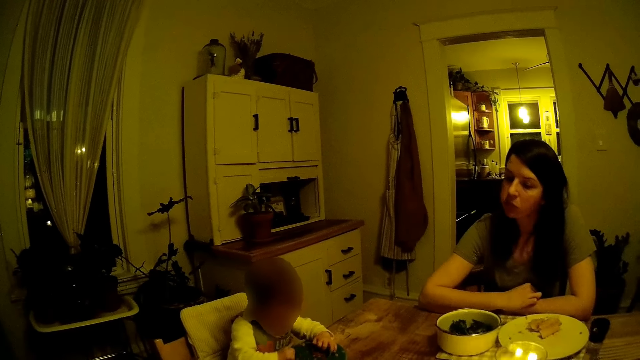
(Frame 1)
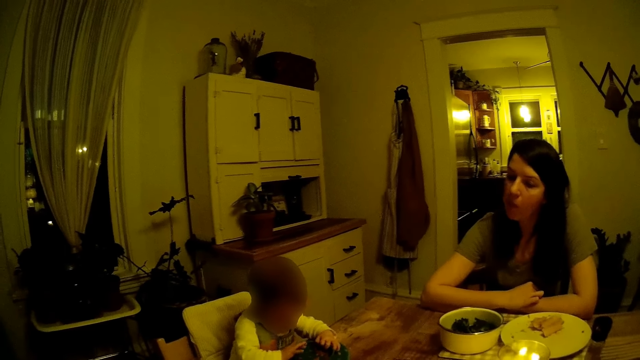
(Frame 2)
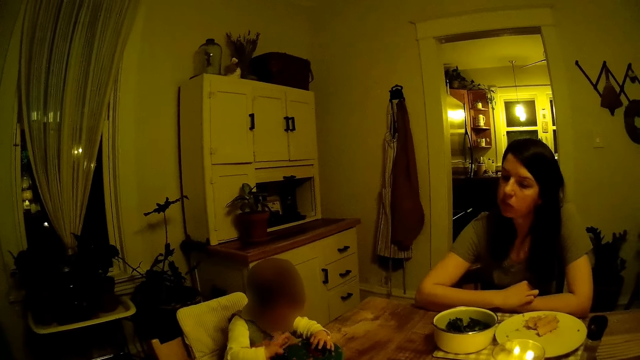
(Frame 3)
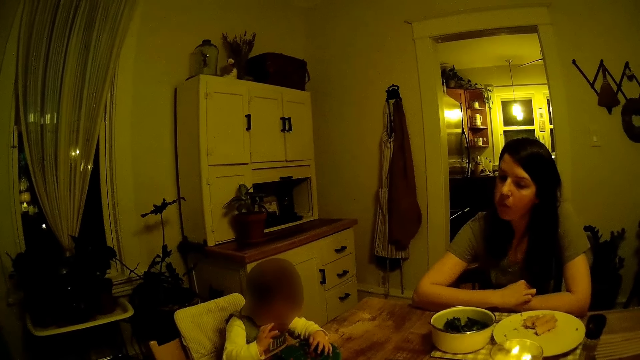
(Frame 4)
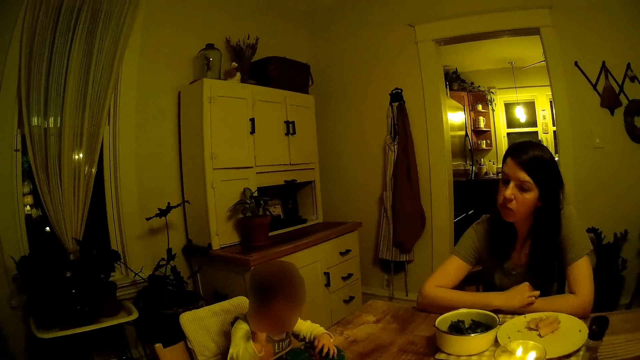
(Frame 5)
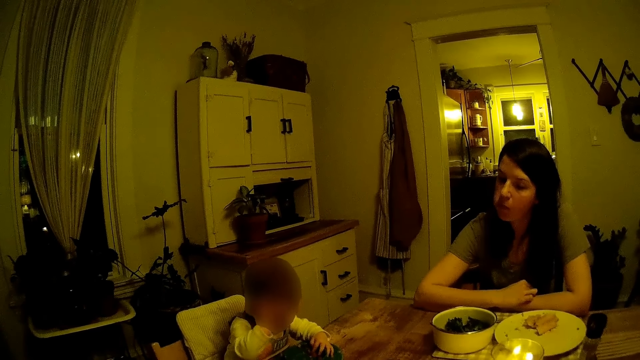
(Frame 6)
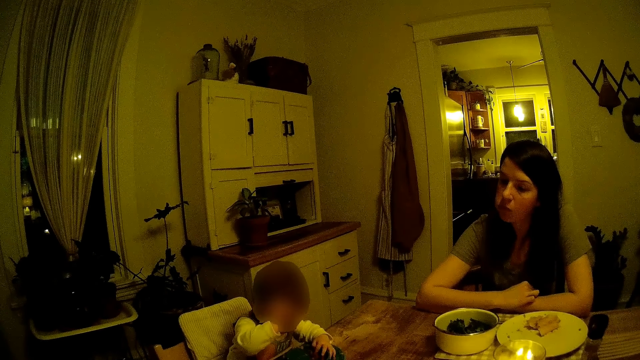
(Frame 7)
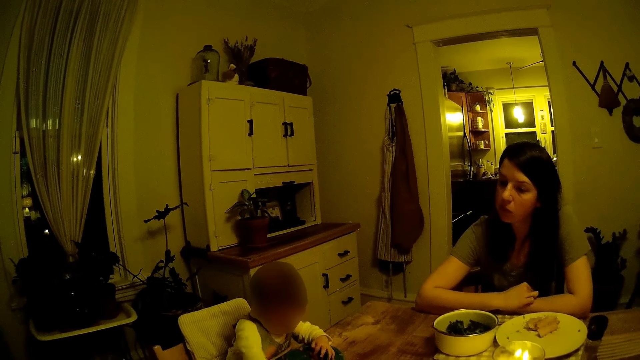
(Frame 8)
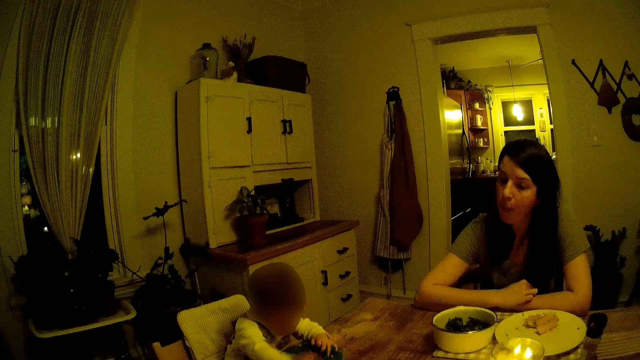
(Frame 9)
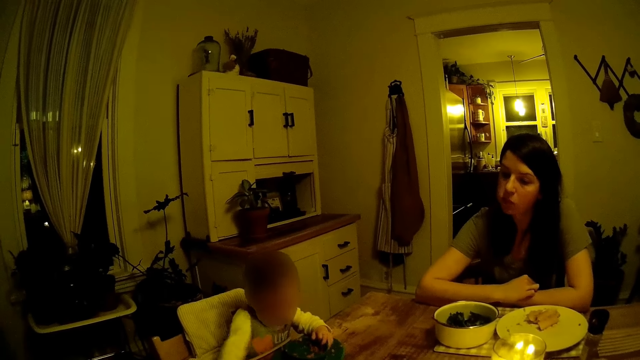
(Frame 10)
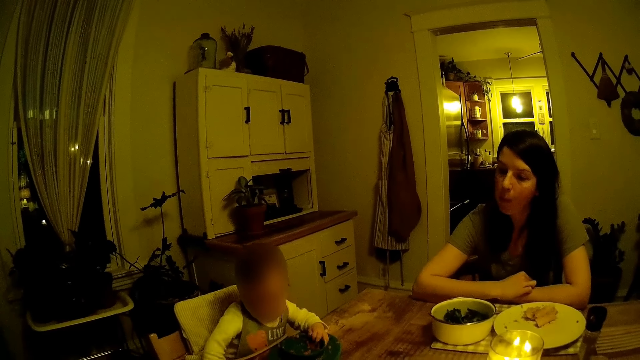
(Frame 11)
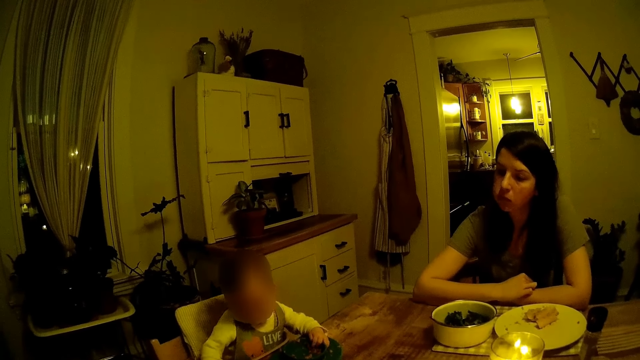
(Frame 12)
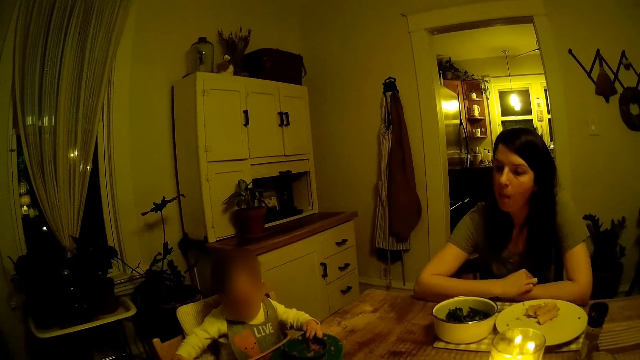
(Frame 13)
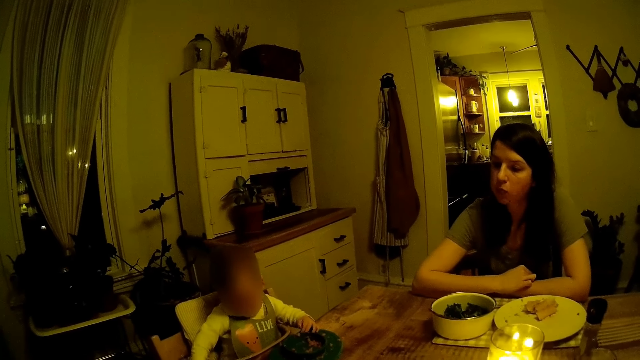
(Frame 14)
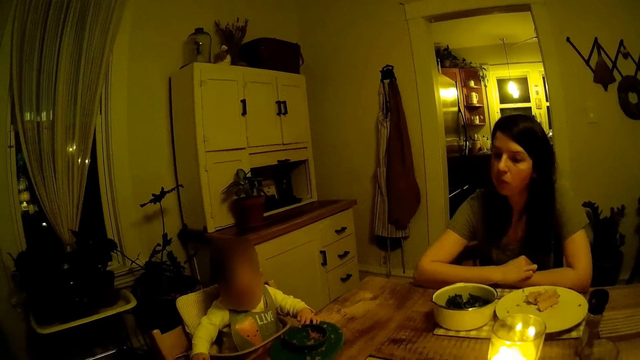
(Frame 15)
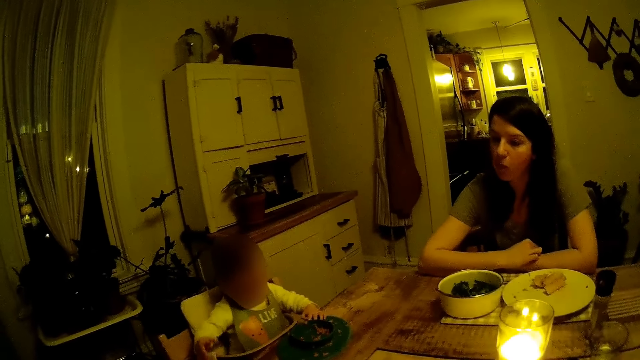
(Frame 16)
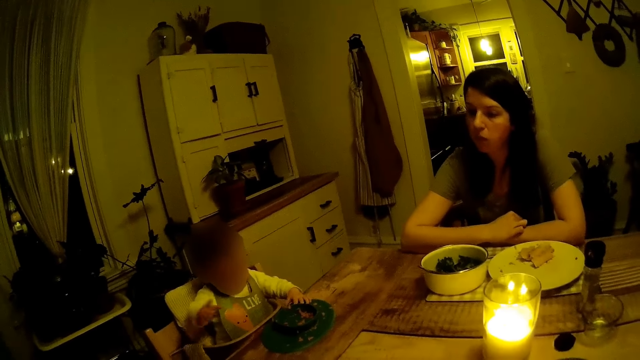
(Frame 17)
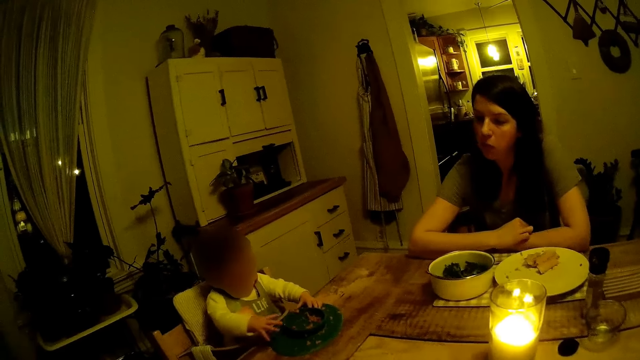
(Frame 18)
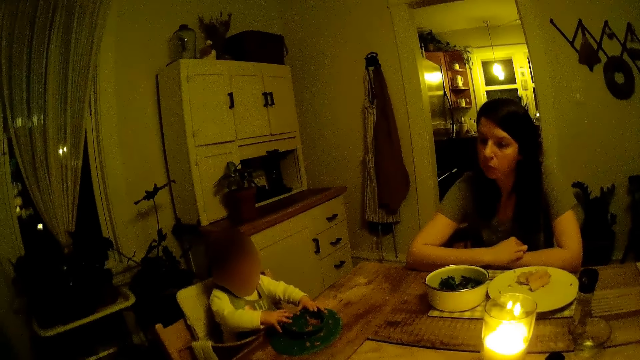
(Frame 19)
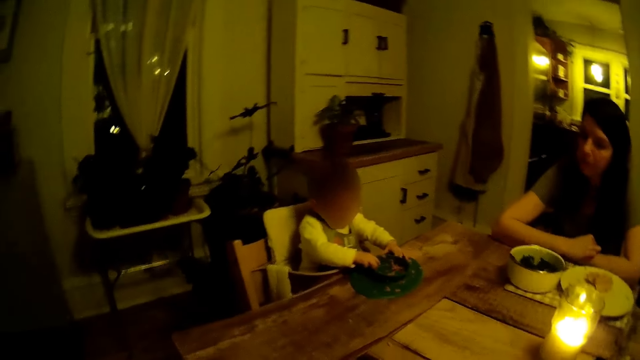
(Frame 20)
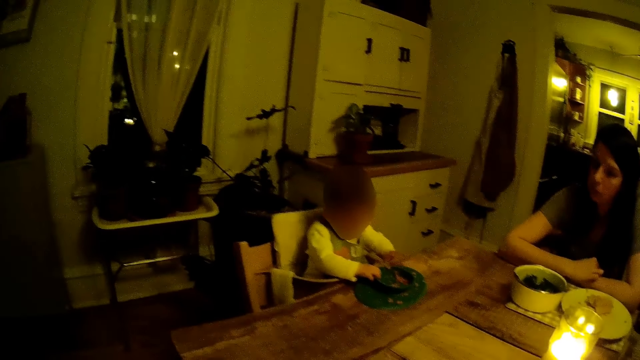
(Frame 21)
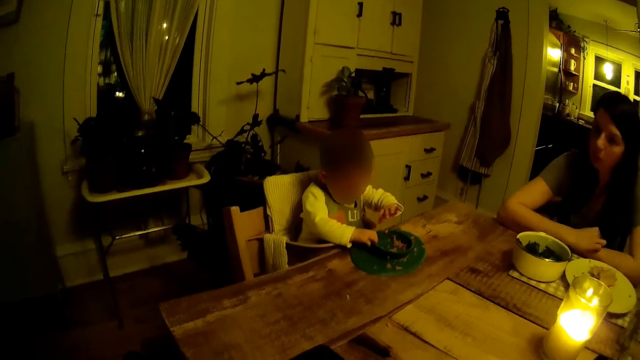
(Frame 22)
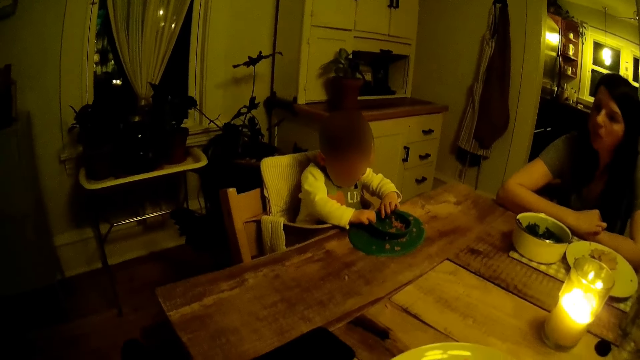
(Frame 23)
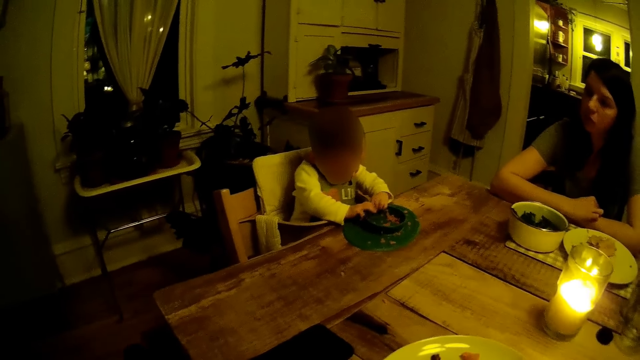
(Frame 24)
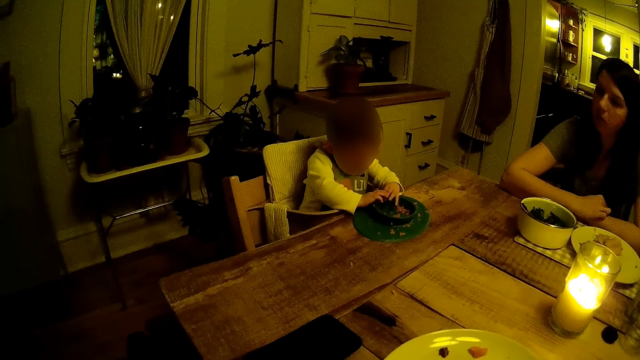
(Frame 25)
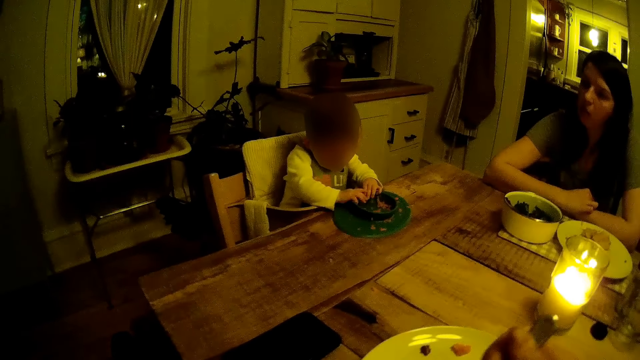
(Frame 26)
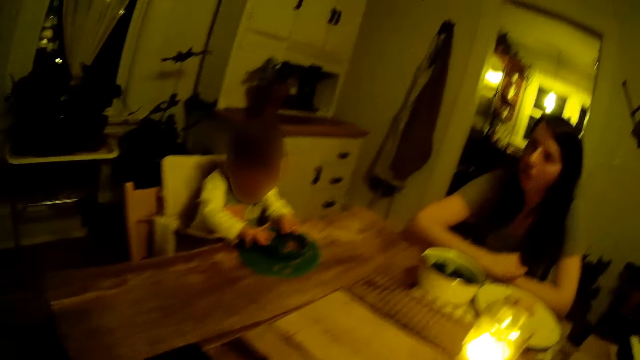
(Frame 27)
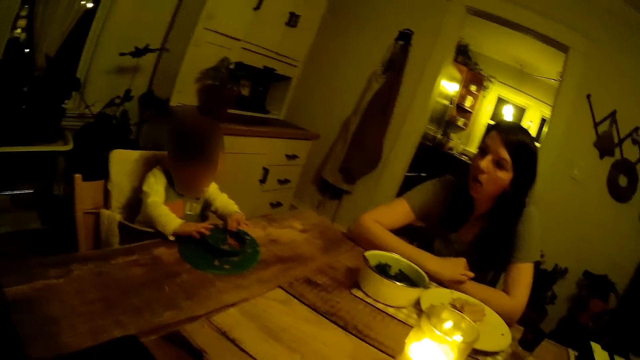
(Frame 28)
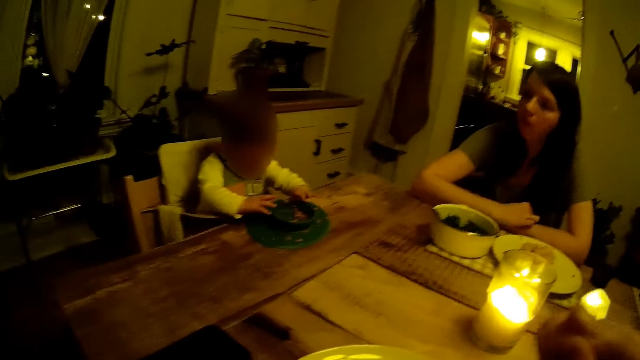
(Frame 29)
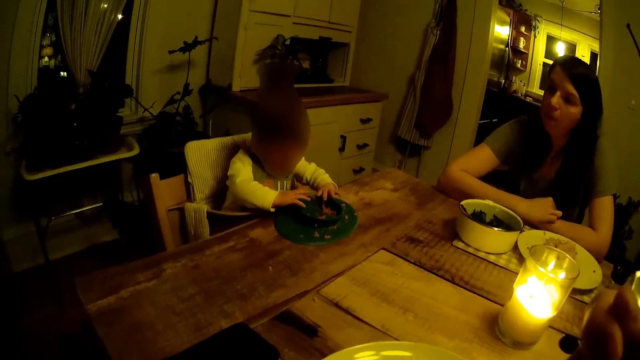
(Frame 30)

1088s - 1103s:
The toddler touches the plate on the table with both hands. The camera wearer eats food from a plate with a fork in his right hand.

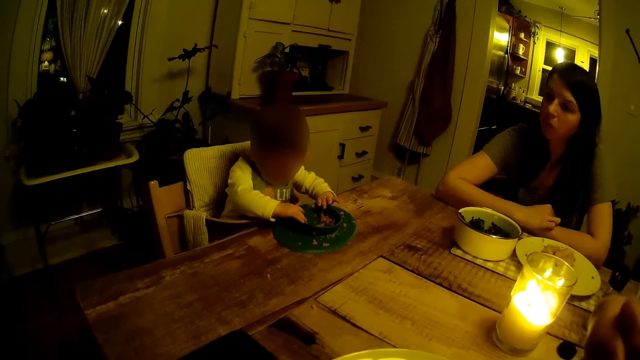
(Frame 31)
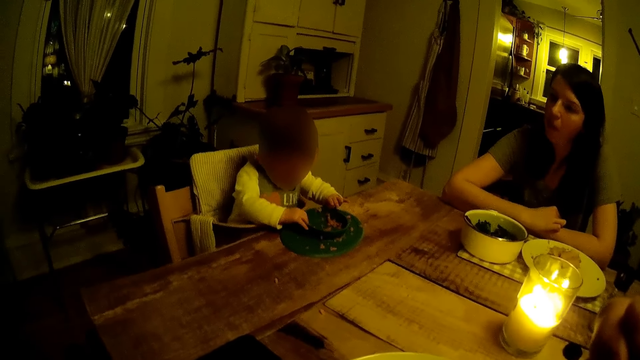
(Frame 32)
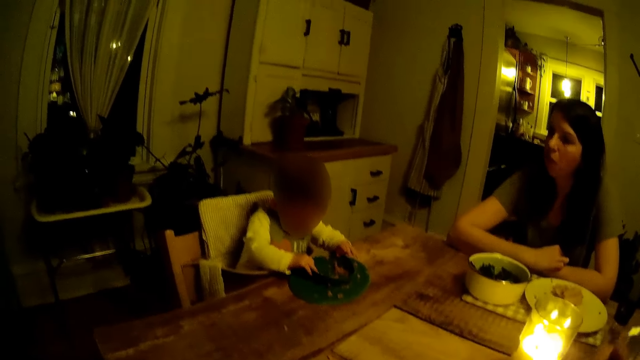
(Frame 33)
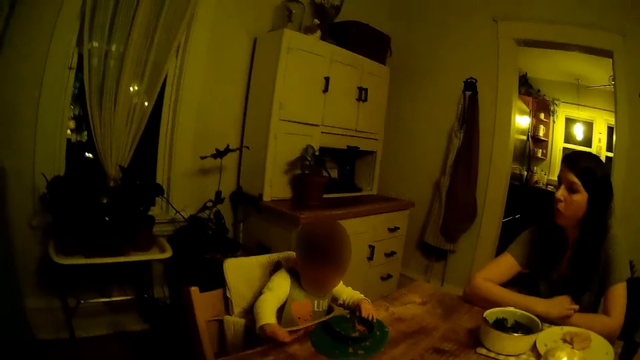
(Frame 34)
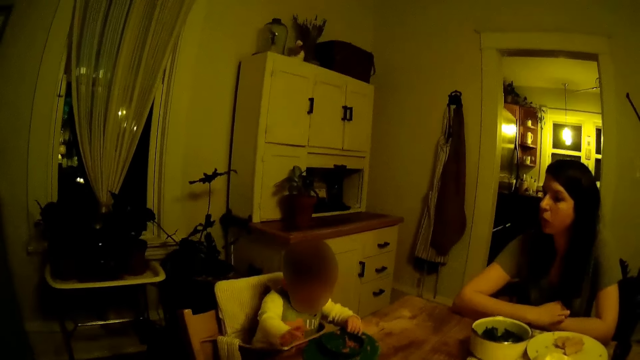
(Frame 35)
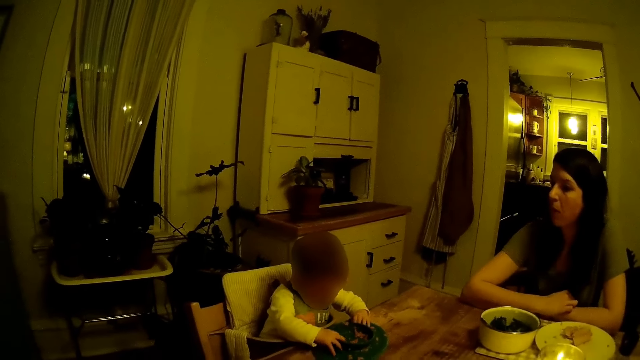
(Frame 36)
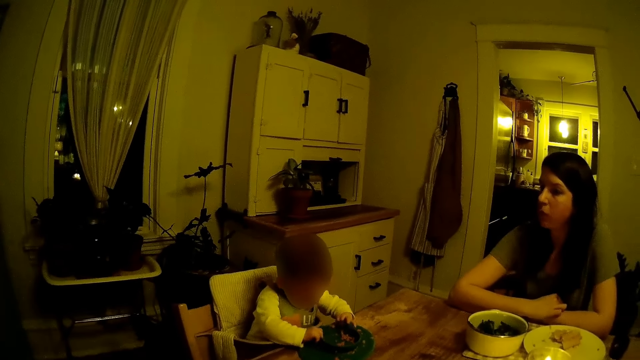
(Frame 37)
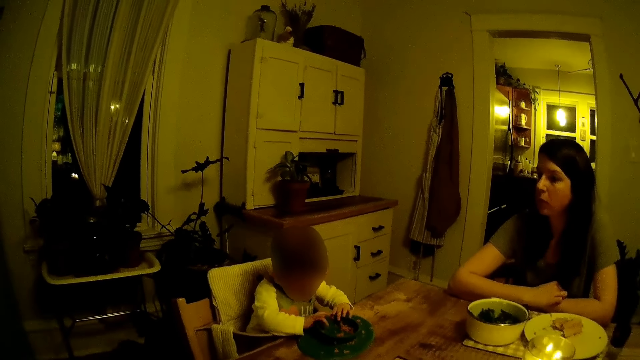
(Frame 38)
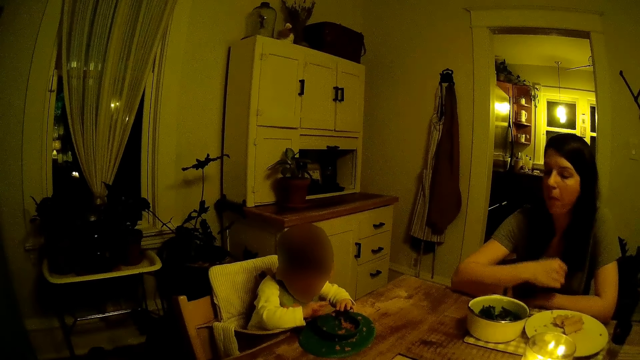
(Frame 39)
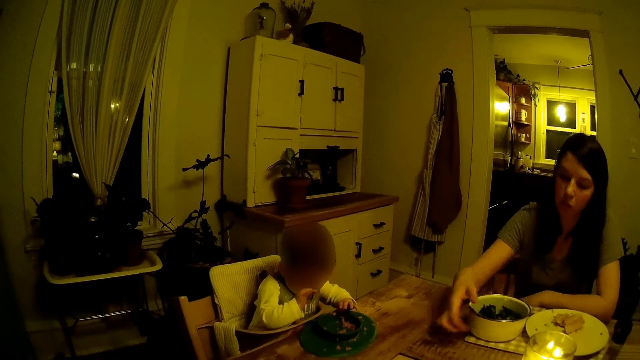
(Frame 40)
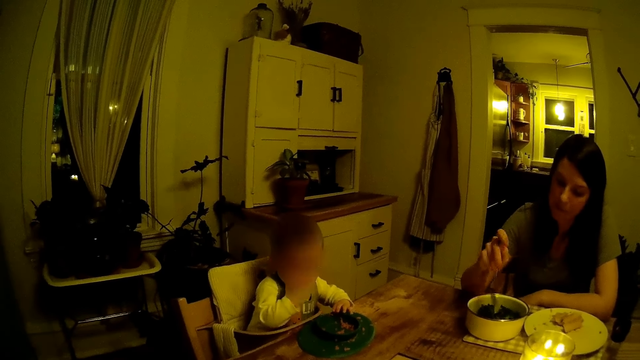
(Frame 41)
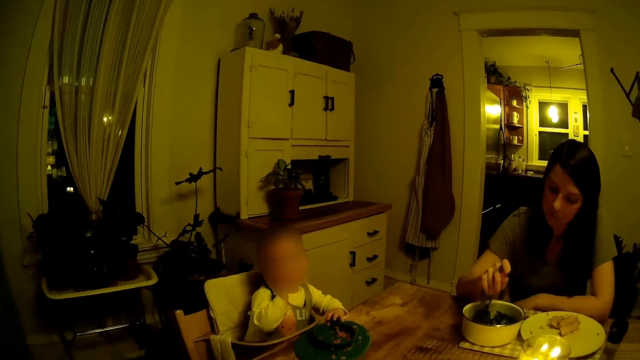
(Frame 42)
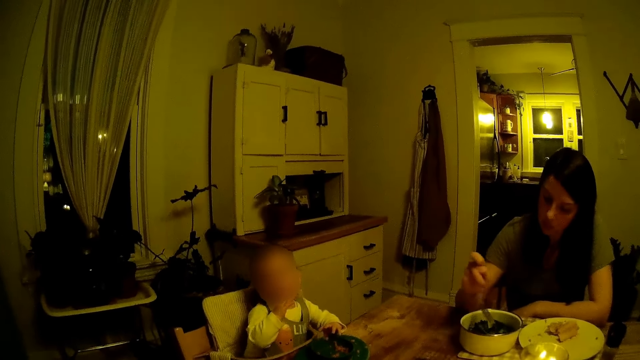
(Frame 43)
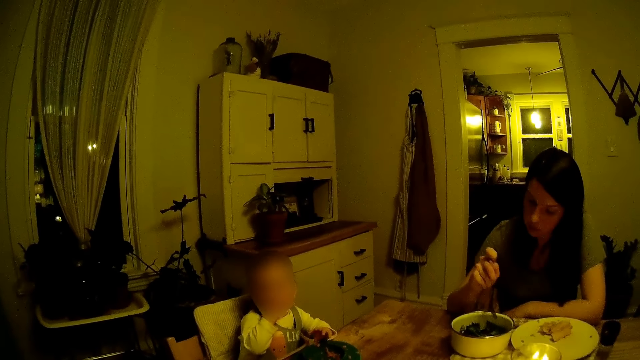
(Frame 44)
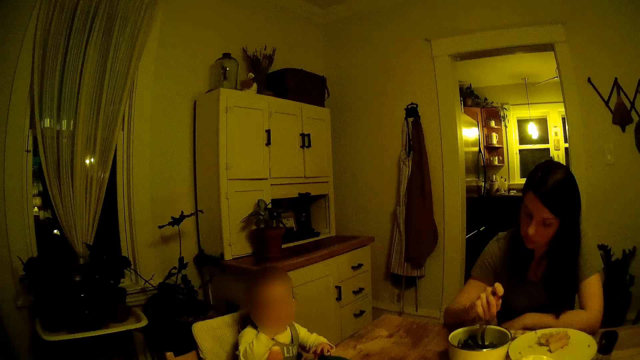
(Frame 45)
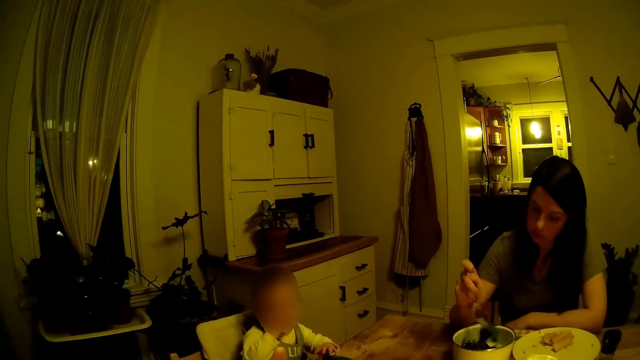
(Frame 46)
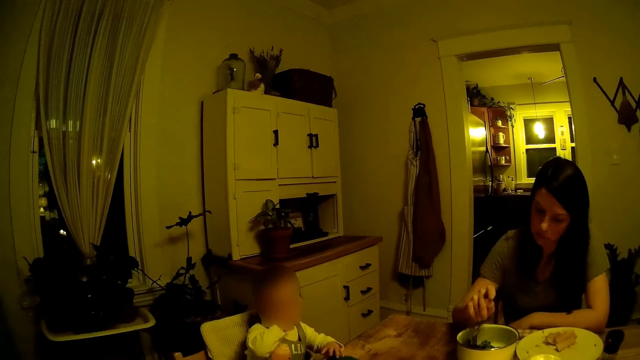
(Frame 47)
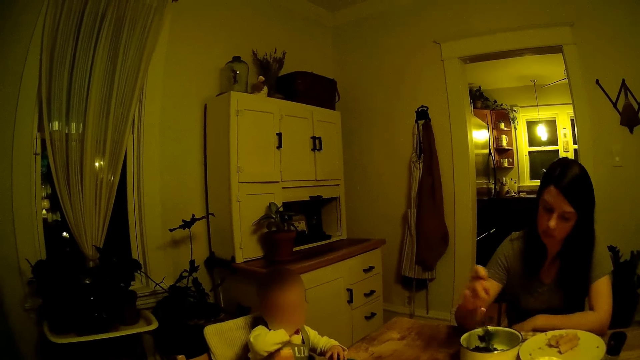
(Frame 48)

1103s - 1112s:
The toddler removes his right hand from the plate on the table. The toddler touches the plate with both hands. The toddler removes his right hand from the plate. The woman picks up the fork from the plate with her right hand. The woman eats from her plate with the fork in her right hand.
